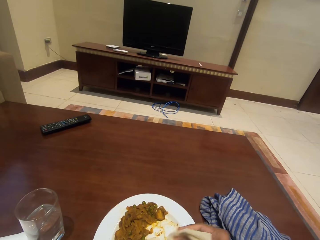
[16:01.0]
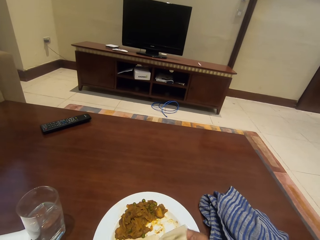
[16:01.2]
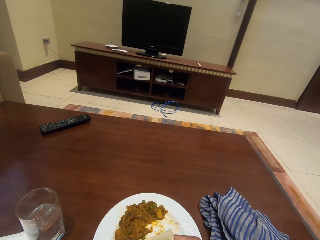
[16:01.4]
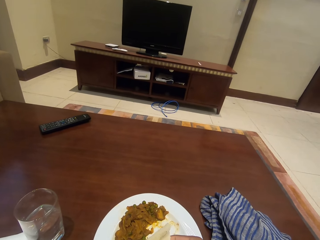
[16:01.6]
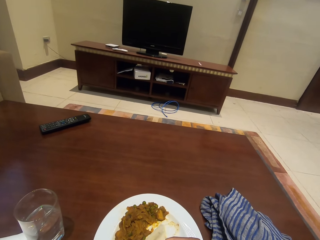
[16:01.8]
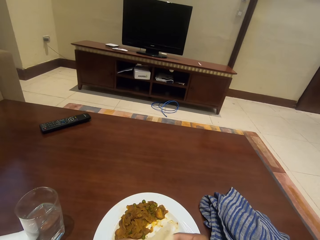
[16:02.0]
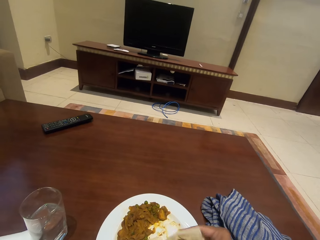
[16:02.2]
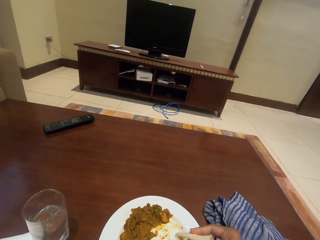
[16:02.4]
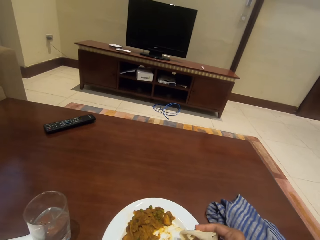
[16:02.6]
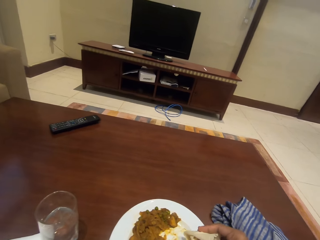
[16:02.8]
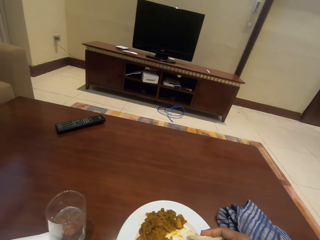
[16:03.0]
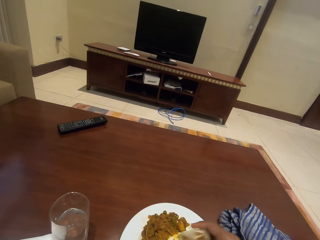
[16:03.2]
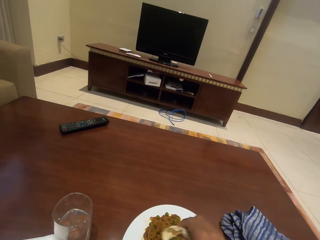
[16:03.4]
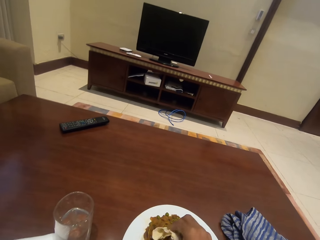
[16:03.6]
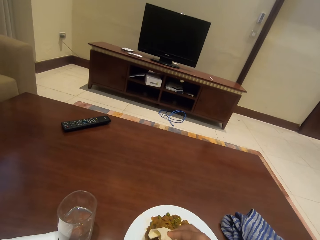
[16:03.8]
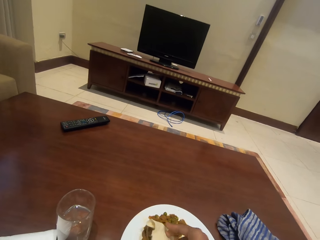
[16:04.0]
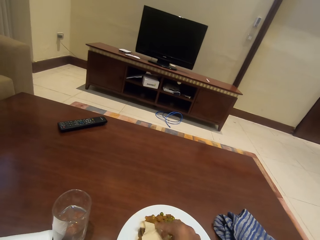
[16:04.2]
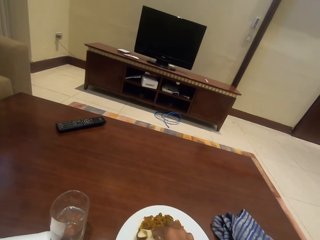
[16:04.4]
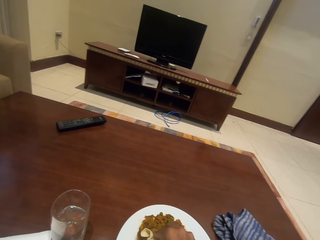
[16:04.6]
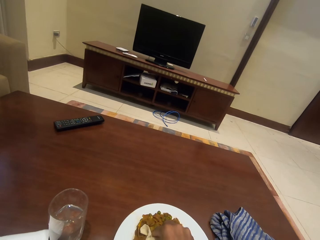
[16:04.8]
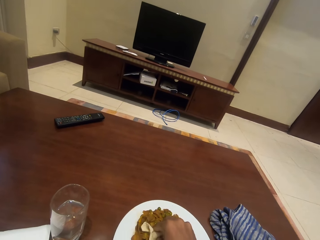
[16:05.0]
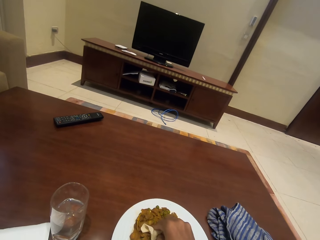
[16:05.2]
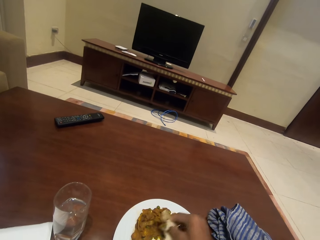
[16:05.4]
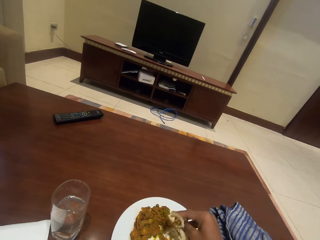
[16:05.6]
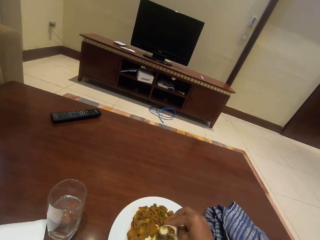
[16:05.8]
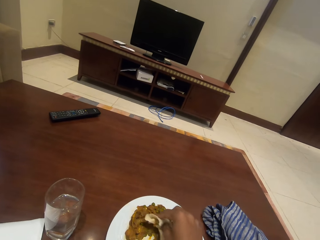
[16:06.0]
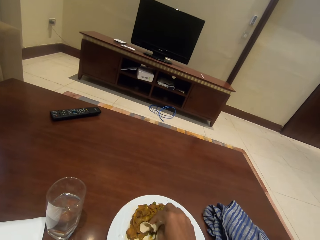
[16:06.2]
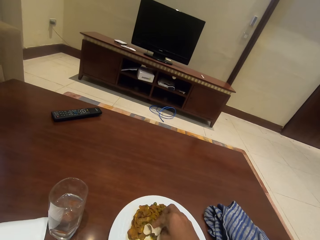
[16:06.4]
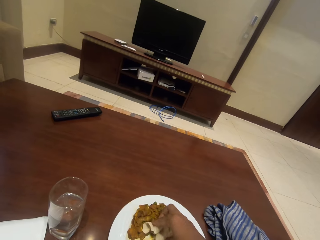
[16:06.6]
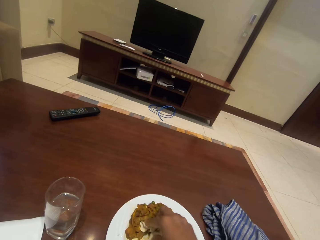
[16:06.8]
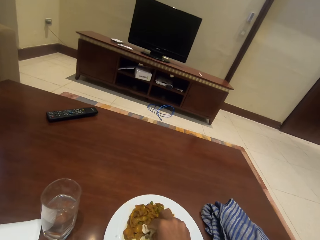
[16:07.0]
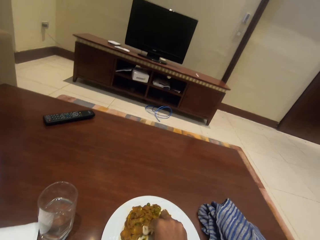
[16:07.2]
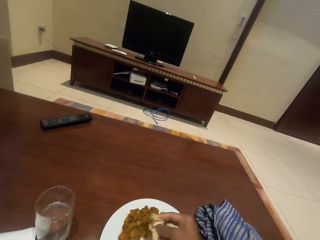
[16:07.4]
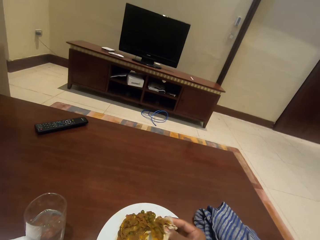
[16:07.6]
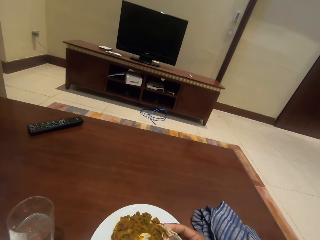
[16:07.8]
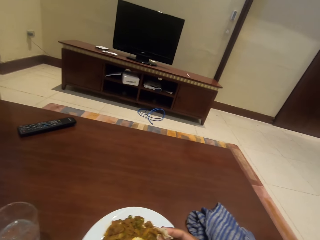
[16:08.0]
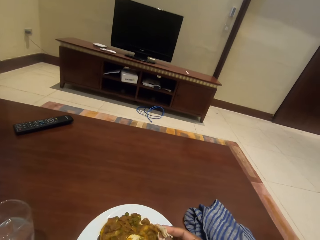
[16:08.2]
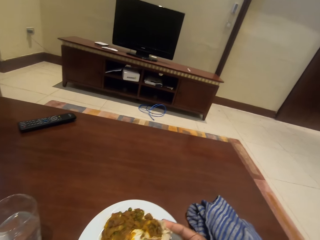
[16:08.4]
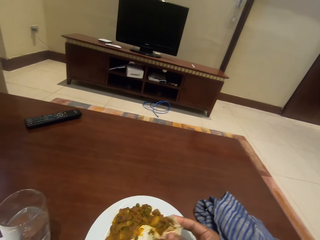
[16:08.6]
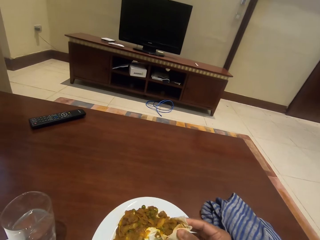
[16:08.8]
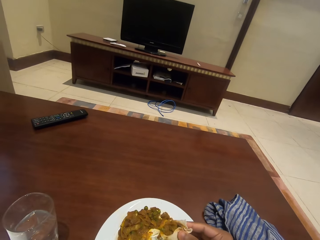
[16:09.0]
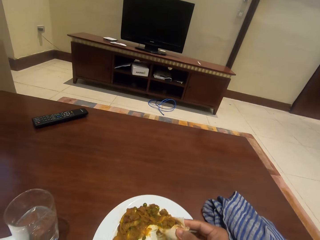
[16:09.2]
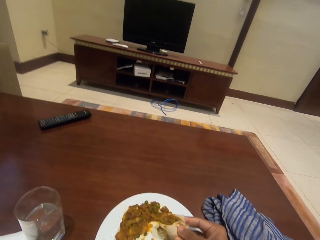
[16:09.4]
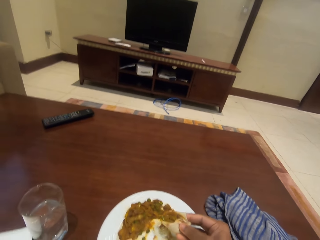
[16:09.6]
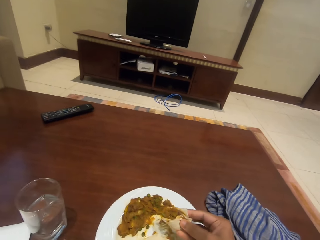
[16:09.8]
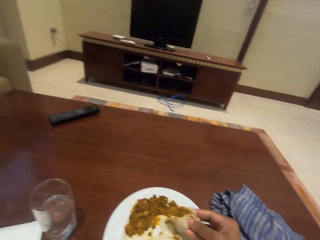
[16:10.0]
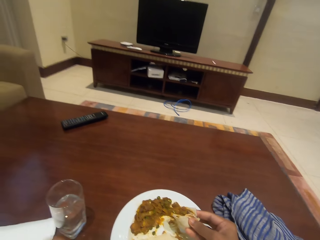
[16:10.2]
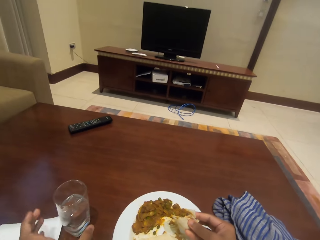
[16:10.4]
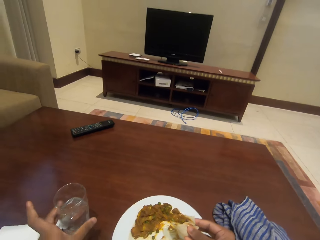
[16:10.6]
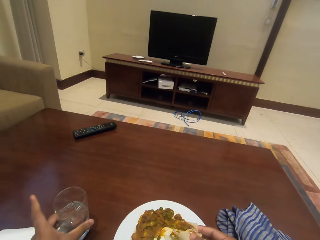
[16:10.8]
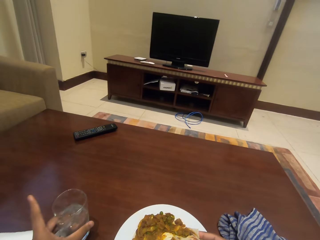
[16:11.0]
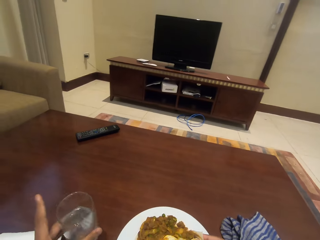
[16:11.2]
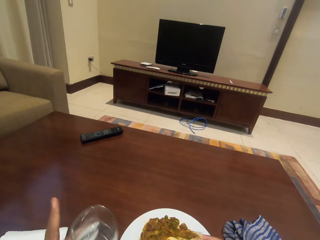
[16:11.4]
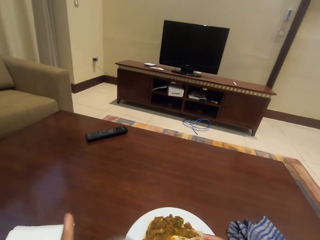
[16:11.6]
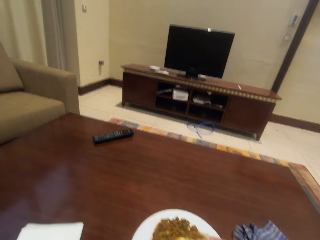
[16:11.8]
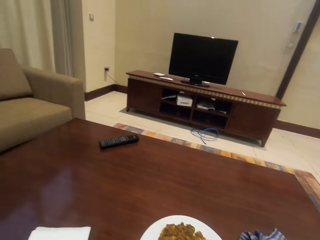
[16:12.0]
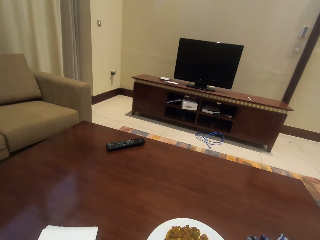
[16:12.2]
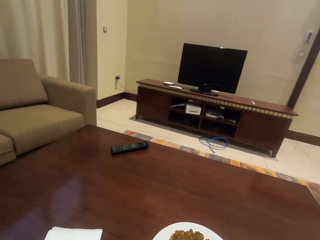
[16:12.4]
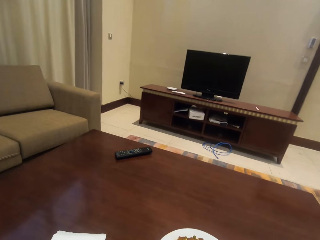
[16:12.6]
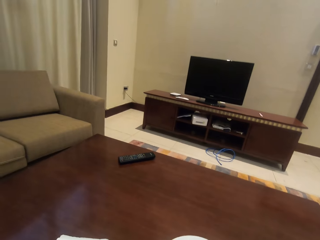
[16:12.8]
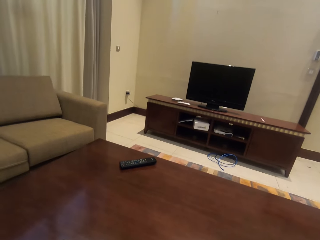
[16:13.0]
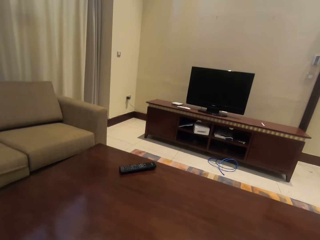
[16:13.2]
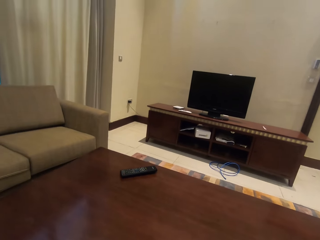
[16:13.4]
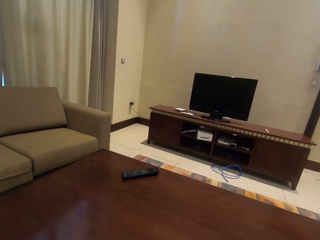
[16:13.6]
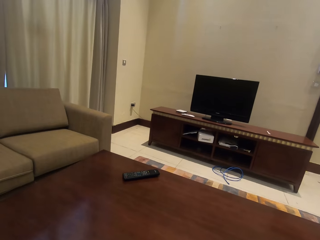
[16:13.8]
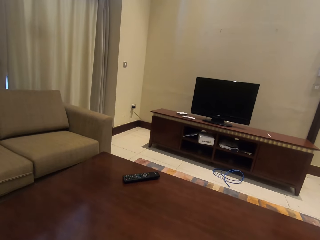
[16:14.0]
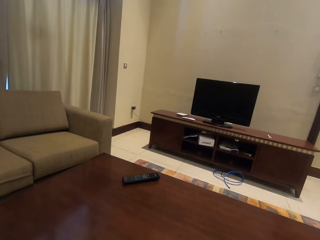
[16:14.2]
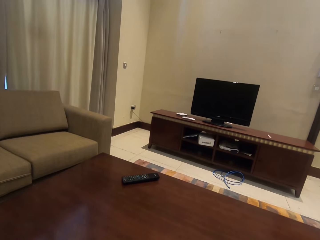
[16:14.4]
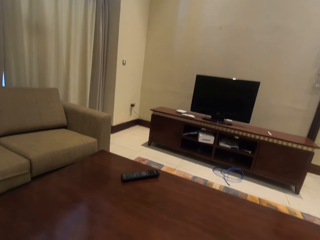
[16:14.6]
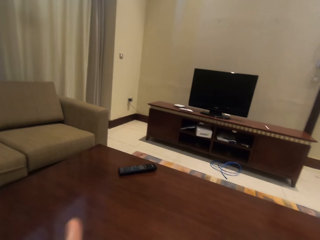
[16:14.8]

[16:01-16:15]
The camera wearer scoops more food. They hold the food. They take the glass of water. They drink water.

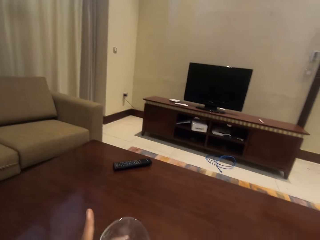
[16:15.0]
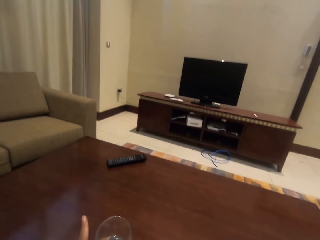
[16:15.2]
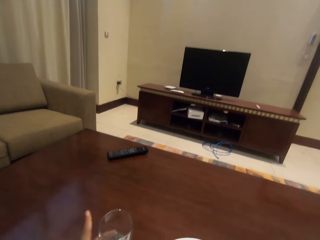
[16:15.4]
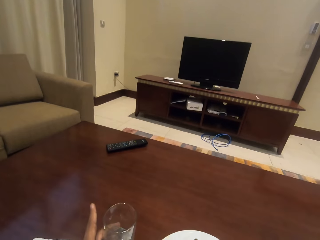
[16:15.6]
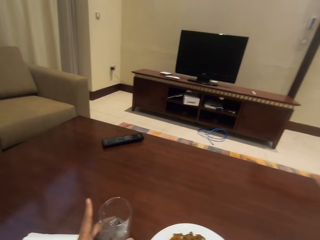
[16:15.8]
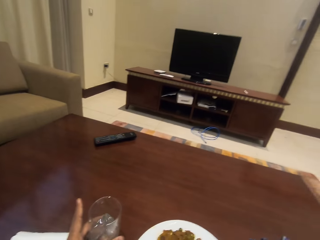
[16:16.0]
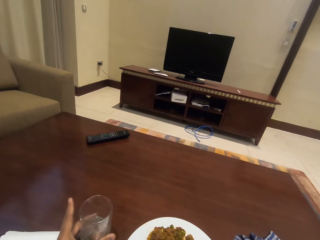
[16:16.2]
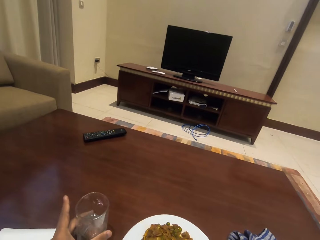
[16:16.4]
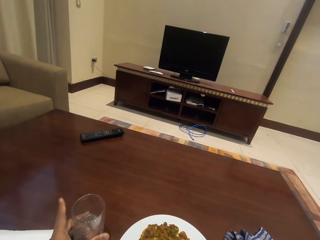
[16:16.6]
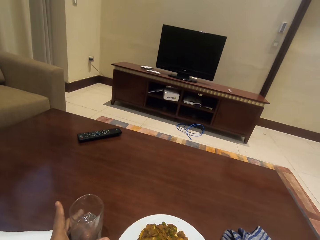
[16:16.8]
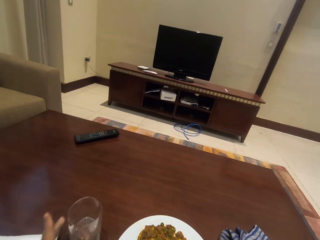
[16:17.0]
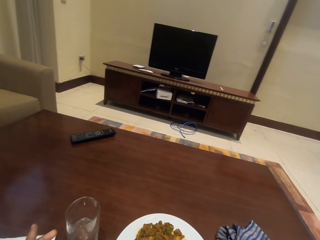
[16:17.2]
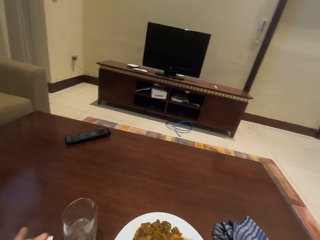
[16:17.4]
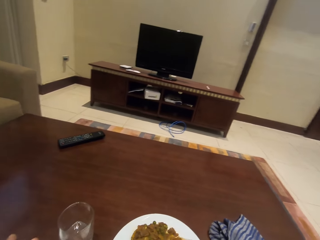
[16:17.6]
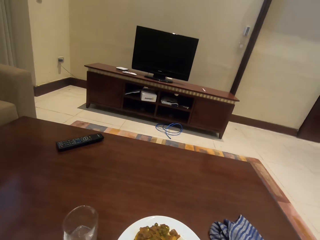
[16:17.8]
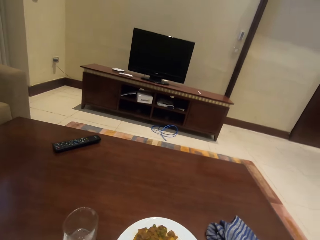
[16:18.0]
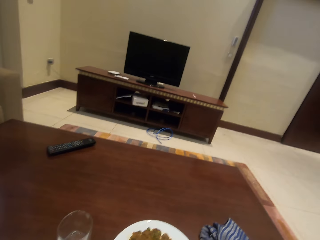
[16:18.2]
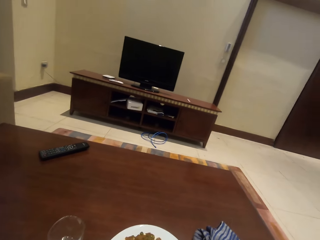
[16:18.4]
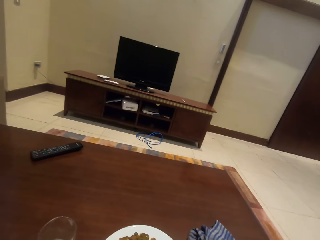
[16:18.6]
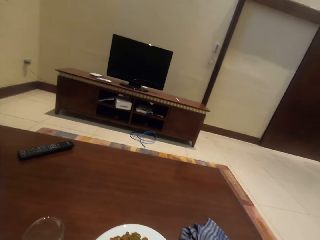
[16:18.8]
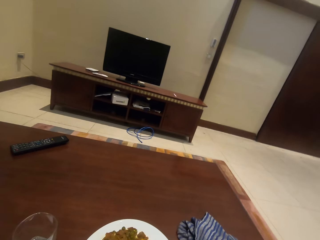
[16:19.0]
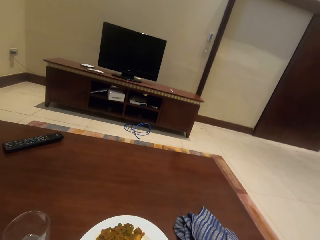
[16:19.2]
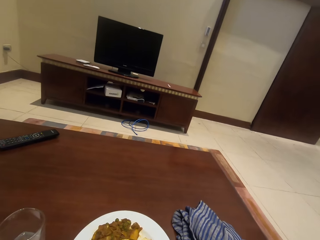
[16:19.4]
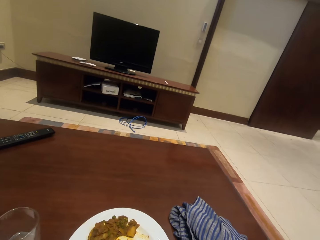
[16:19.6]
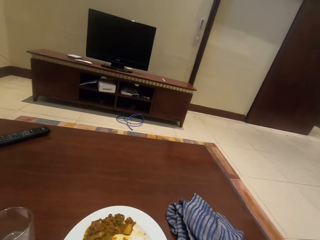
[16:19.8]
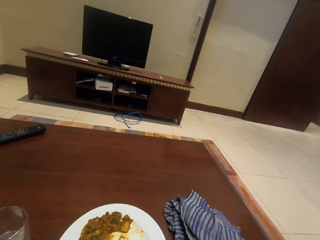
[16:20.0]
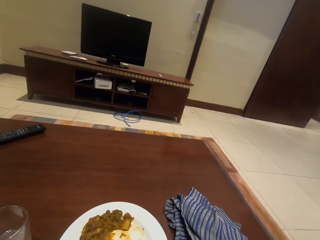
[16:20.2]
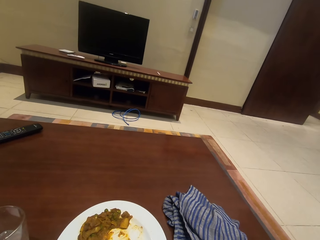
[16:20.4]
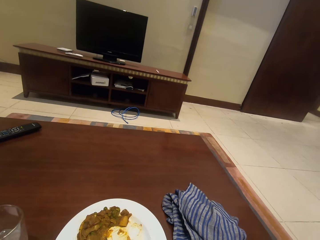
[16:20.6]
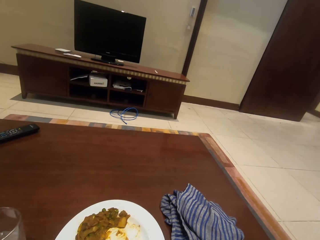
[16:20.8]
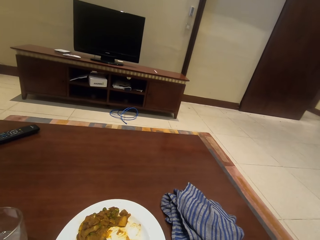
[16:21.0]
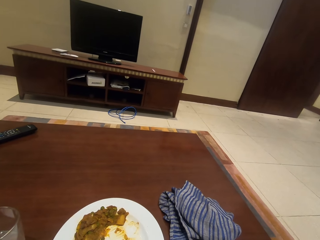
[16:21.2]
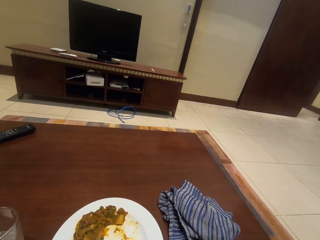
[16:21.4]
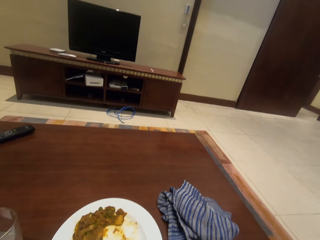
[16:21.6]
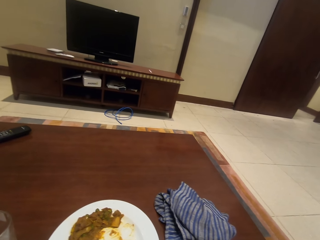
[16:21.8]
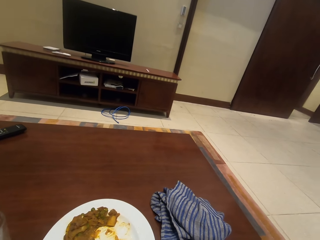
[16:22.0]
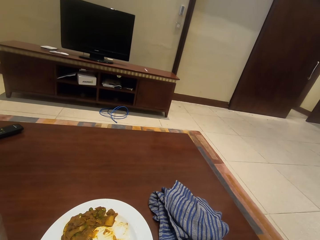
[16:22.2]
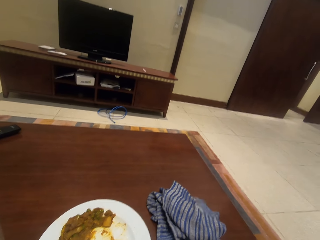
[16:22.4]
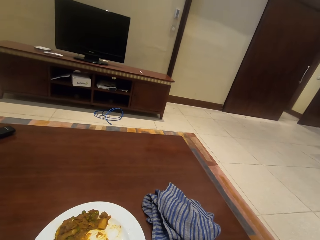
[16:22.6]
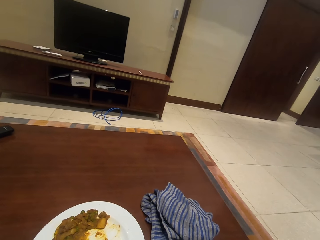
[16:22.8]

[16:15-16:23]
The camera wearer puts the glass on the table. They eat the food. They look around.
